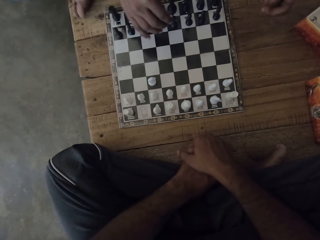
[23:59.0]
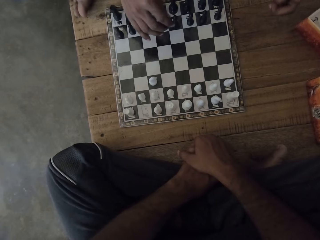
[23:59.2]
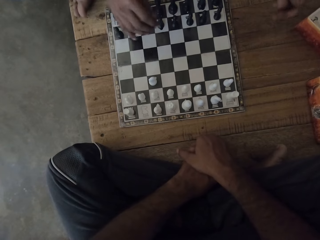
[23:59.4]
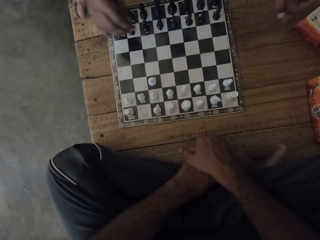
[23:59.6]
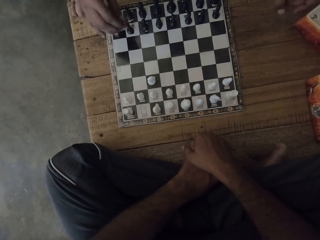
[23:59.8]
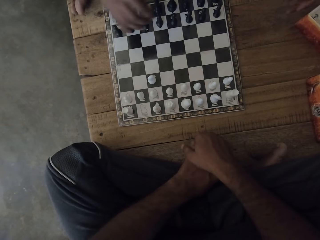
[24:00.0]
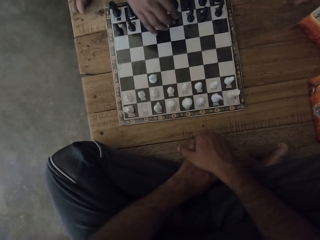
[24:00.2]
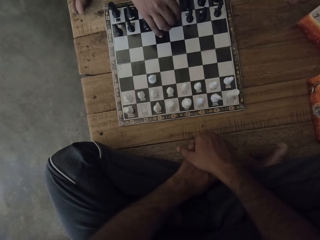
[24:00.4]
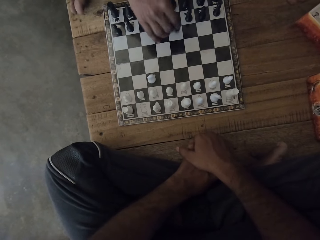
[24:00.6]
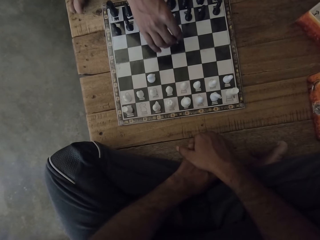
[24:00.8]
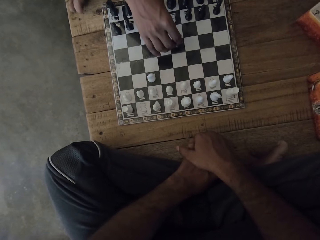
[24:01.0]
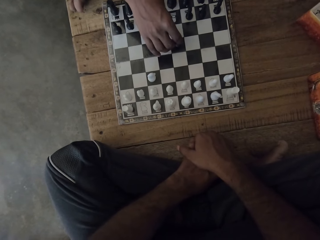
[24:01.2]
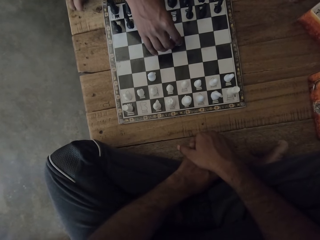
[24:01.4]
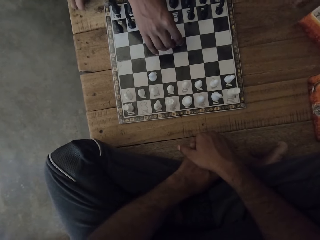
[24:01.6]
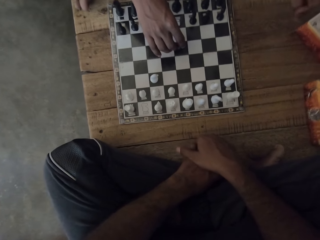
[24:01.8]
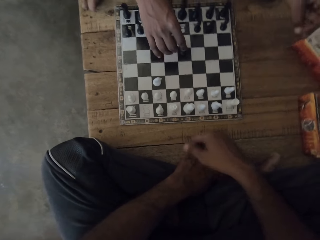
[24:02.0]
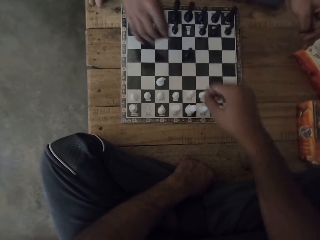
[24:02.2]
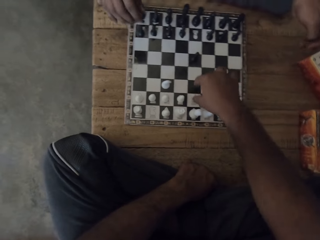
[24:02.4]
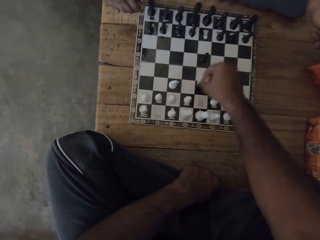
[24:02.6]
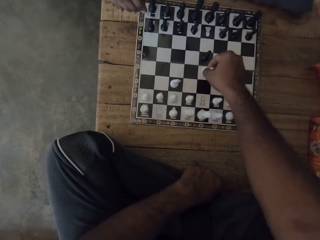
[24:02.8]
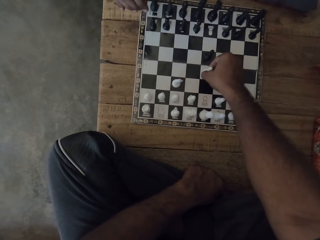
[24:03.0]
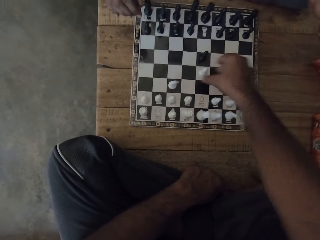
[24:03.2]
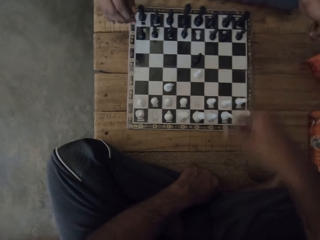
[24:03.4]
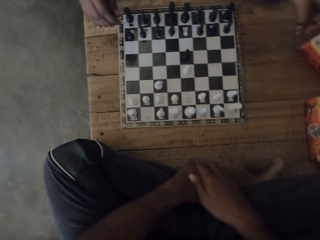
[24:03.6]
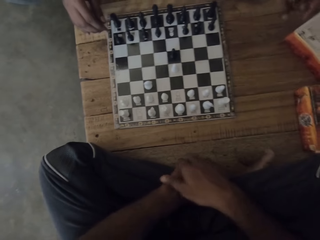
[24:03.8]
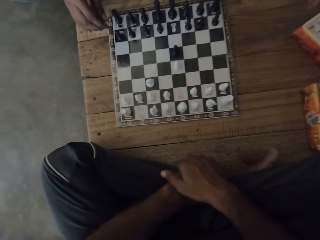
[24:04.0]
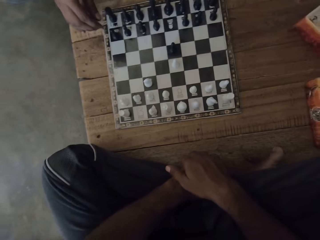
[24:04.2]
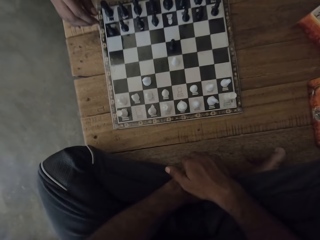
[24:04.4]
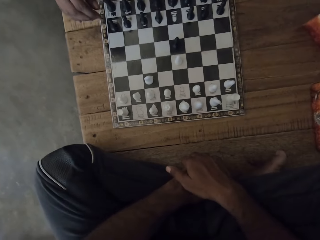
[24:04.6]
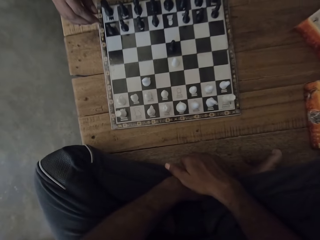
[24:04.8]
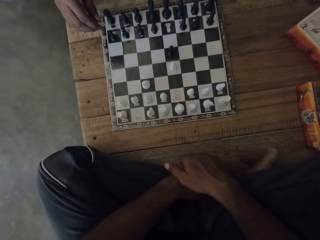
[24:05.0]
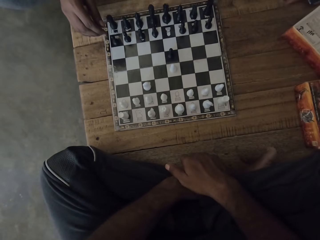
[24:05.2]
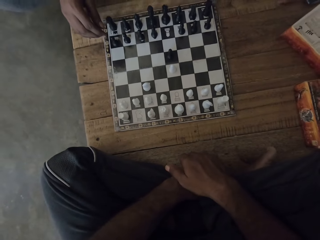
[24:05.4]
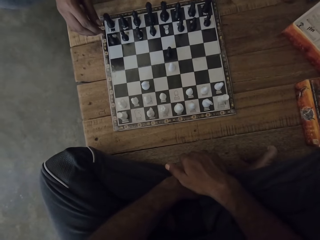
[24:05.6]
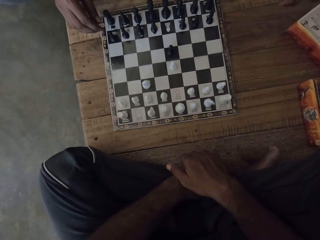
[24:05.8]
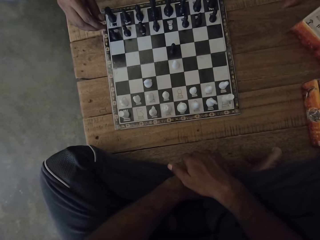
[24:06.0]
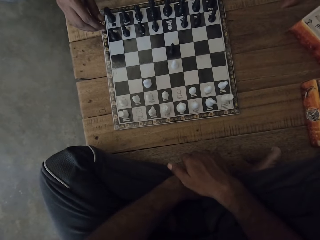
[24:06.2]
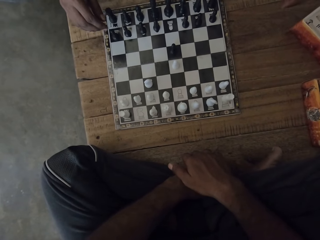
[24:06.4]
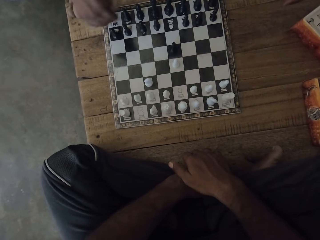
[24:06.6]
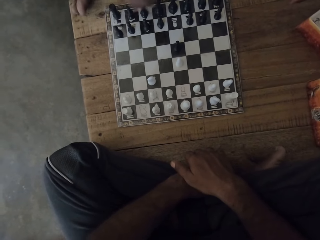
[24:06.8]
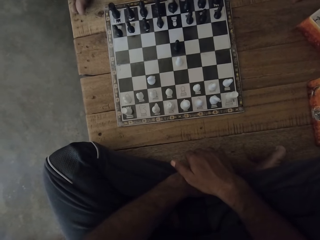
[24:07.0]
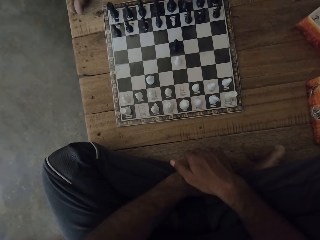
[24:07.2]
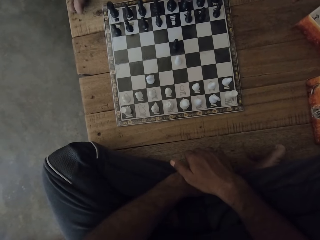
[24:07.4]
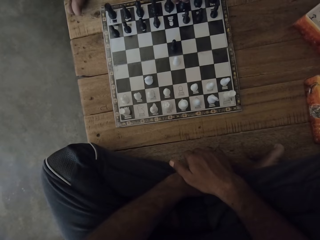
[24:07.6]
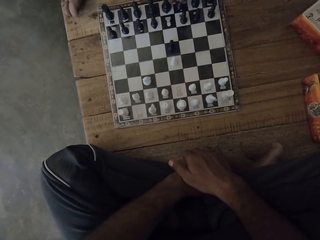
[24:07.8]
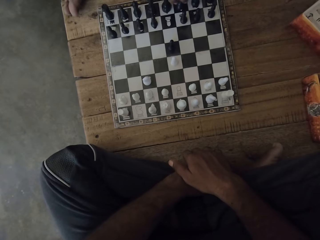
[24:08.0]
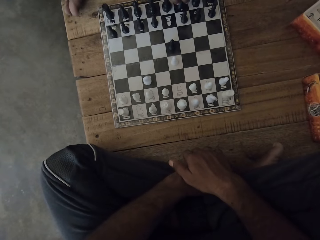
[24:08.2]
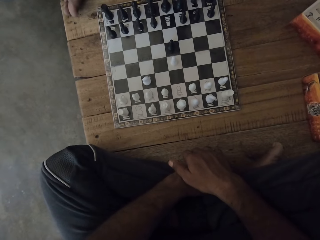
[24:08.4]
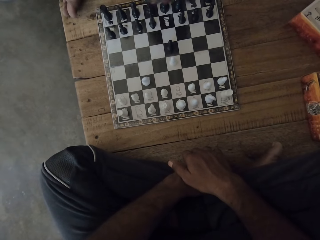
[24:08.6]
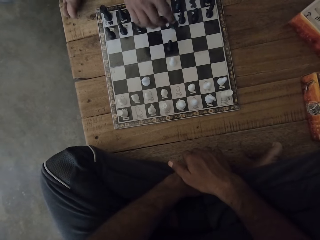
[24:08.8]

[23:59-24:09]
The camera wearer picks a pawn and drops the pawn.

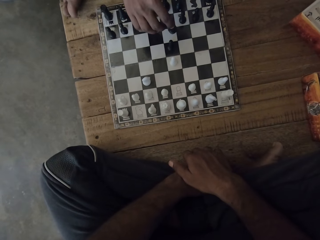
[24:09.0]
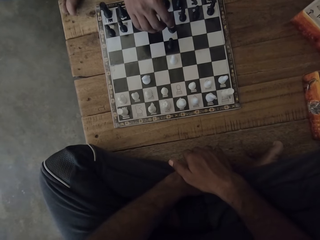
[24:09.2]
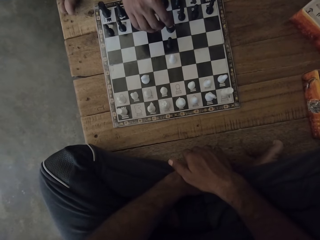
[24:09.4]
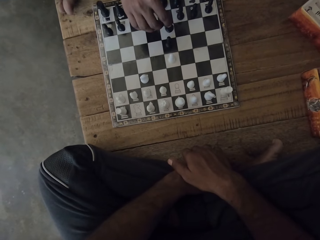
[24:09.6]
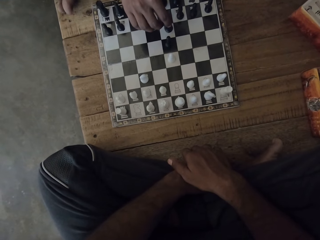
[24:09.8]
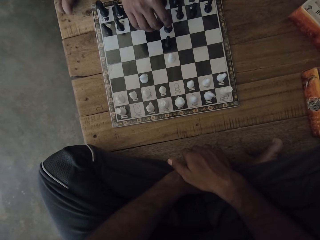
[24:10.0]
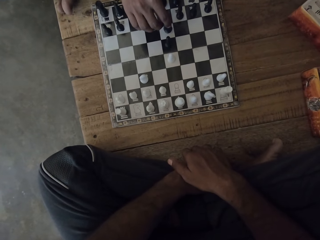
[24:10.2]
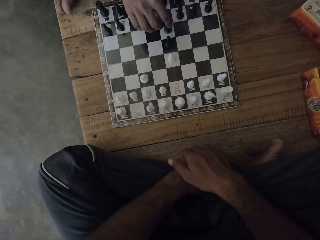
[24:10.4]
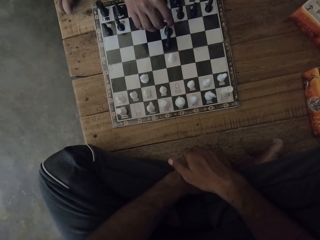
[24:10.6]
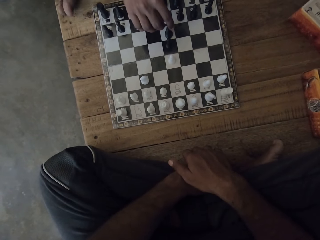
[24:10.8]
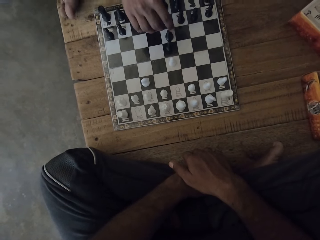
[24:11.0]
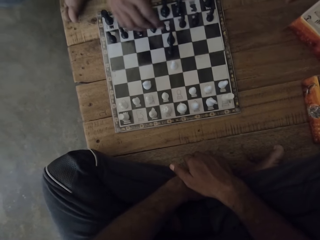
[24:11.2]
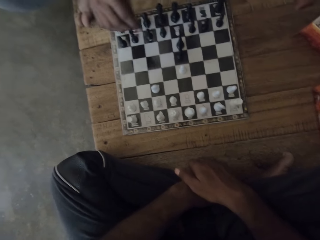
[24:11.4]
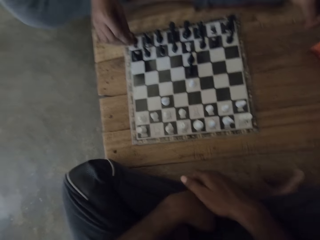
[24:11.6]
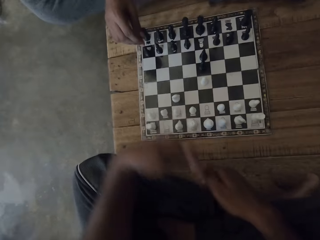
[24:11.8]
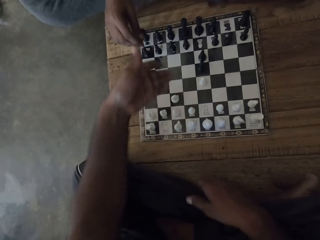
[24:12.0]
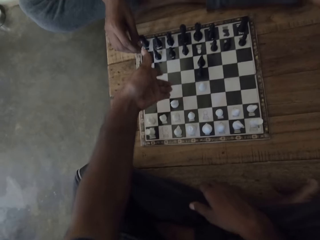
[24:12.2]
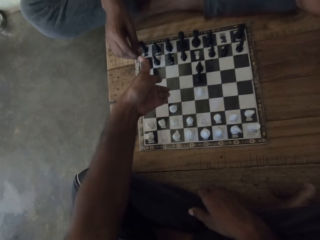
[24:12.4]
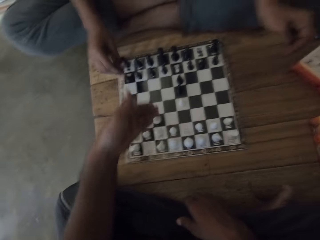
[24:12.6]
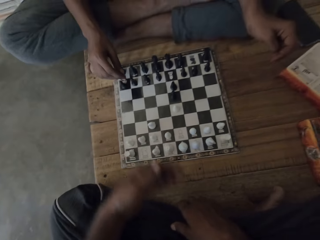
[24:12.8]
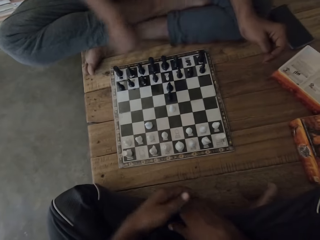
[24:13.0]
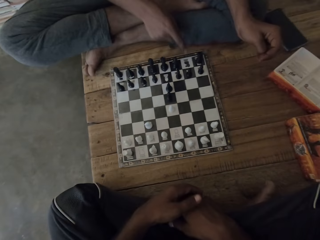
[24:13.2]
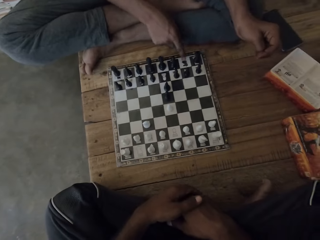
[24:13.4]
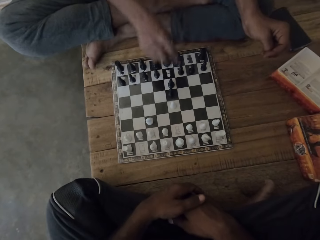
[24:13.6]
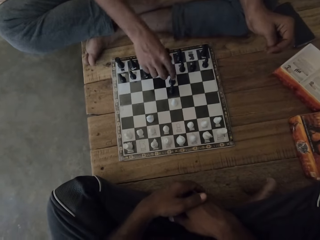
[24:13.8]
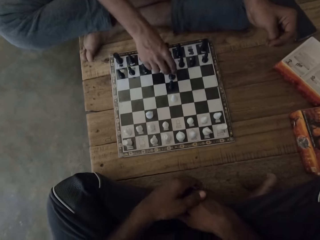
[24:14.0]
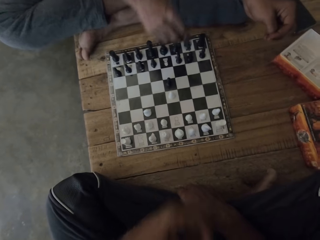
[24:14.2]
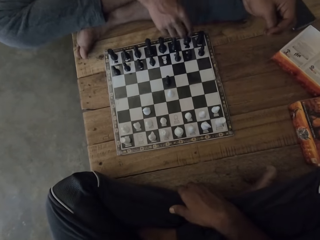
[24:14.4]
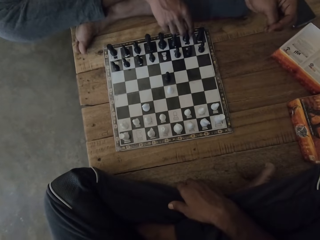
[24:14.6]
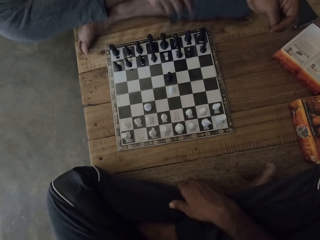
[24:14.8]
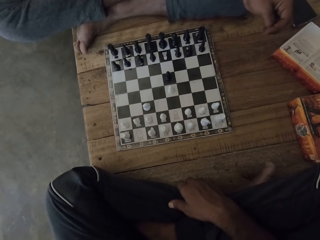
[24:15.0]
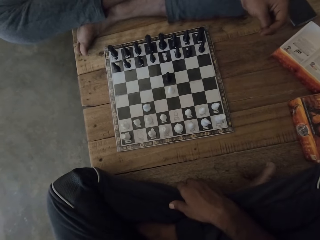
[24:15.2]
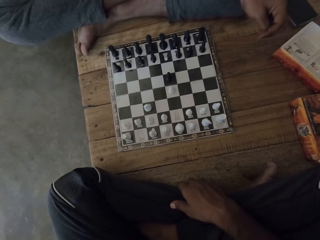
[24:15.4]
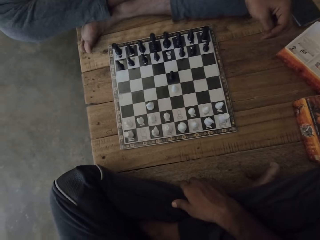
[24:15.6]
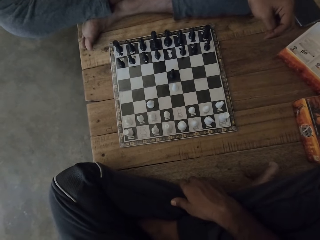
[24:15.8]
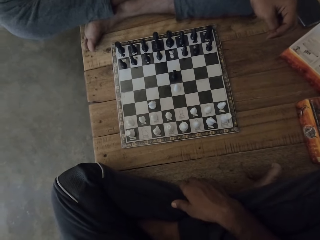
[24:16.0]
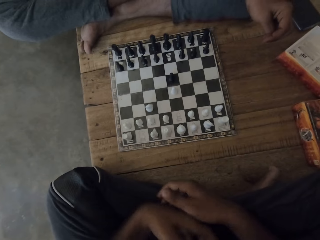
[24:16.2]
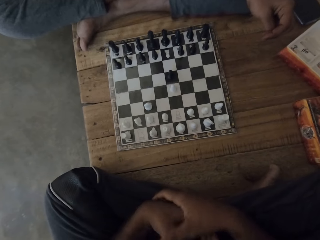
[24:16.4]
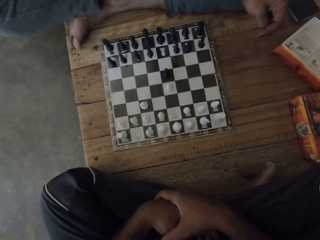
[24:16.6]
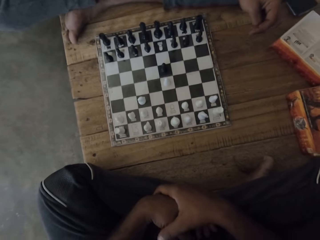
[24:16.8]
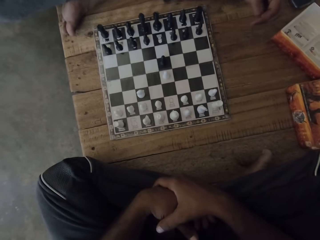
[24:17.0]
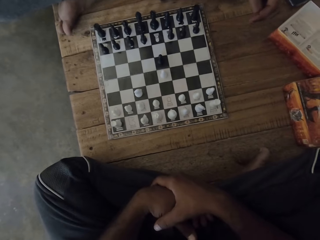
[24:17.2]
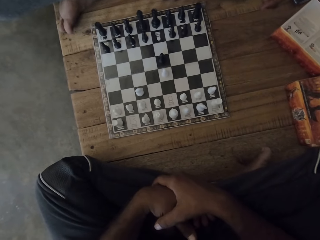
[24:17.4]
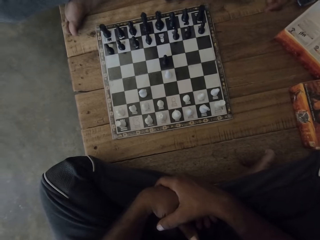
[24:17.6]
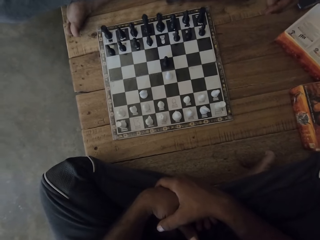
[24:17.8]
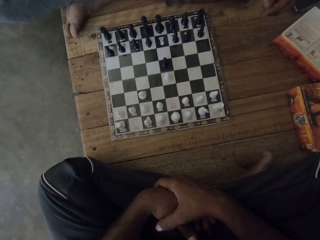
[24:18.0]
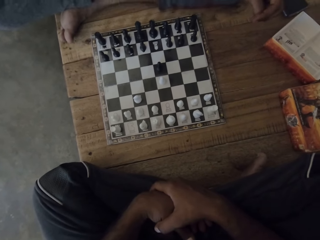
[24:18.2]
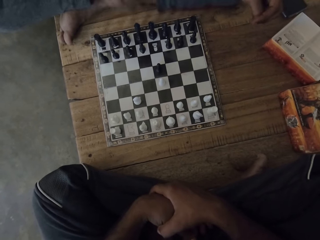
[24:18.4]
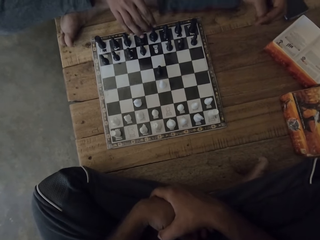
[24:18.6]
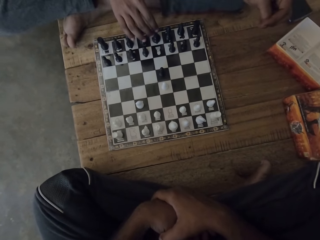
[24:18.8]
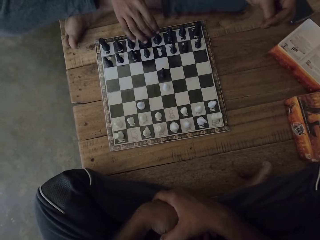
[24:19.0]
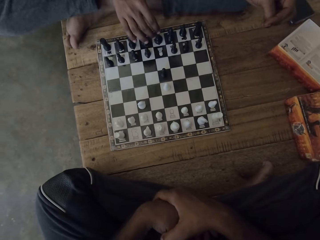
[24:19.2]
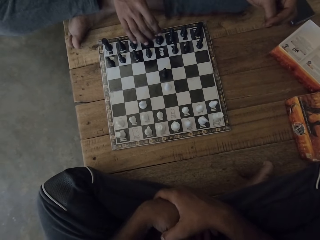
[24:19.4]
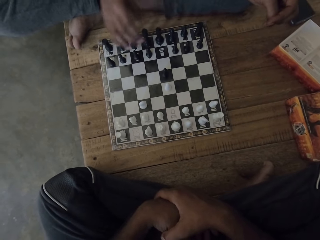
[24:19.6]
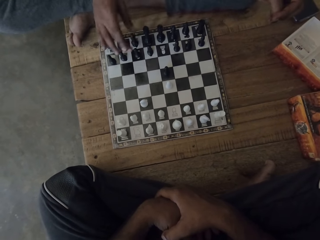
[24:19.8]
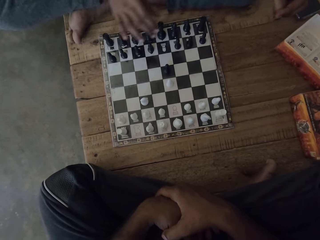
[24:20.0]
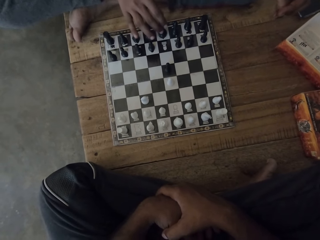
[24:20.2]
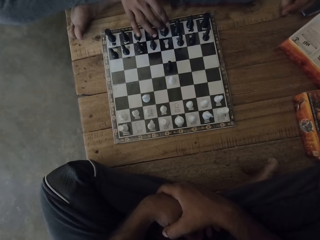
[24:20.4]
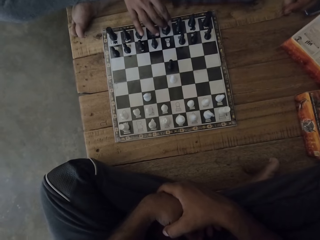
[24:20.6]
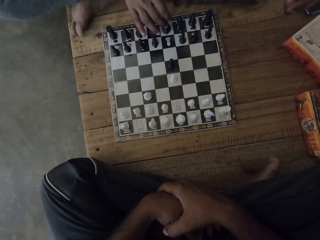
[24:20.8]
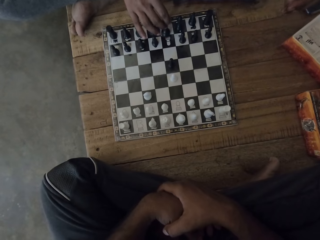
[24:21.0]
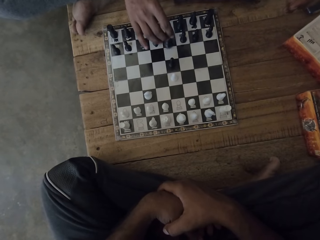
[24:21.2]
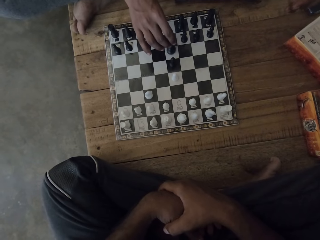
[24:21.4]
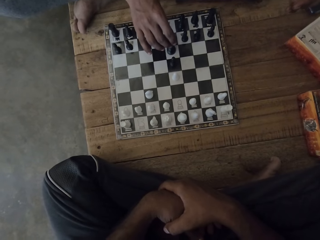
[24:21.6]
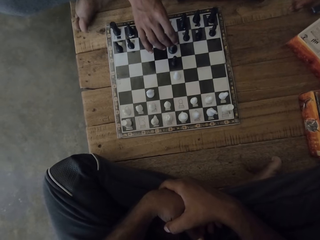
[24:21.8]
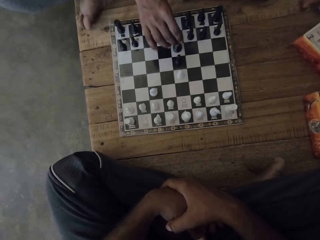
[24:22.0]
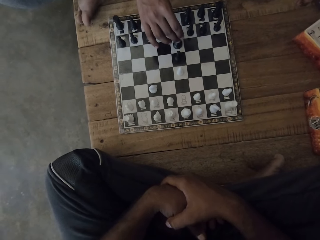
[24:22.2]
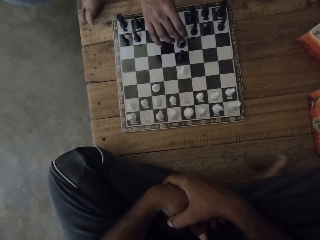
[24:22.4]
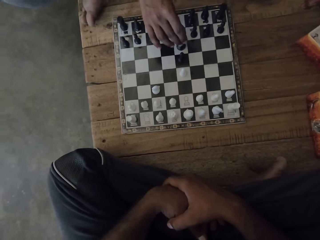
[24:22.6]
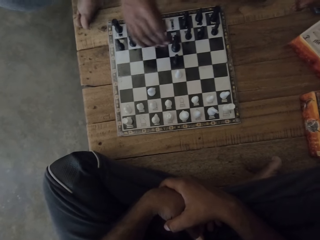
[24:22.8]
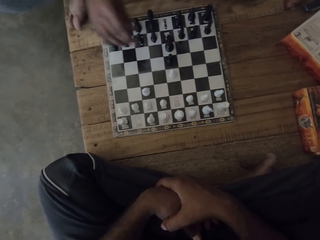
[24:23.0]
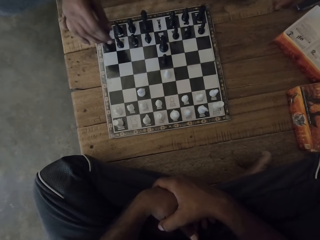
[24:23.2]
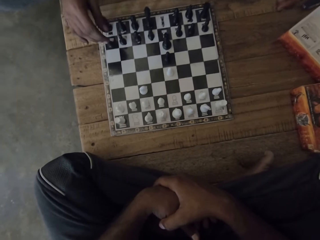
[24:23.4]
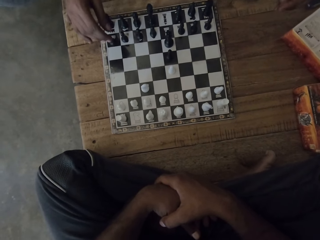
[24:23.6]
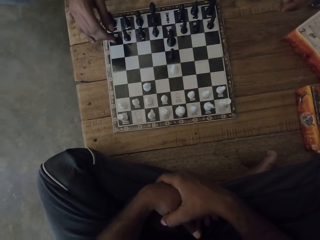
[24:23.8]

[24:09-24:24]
The camera wearer moves a hand. They talk to the man. The man talks to the camera wearer.
